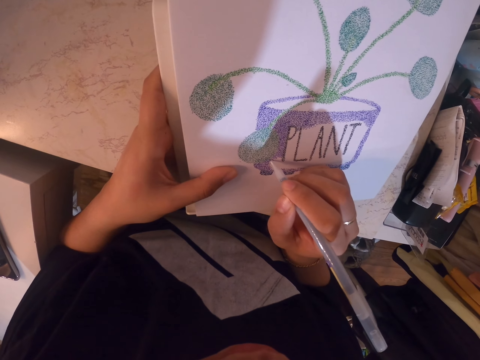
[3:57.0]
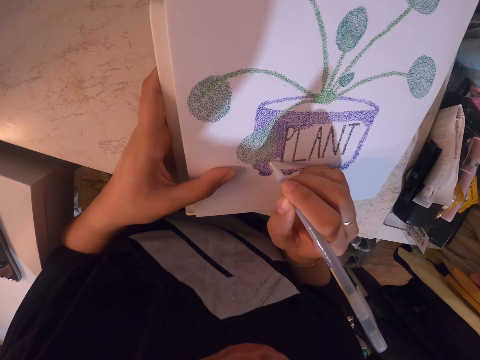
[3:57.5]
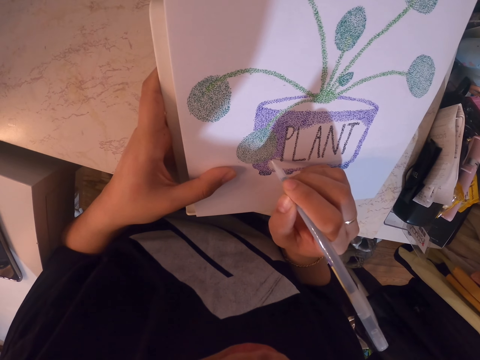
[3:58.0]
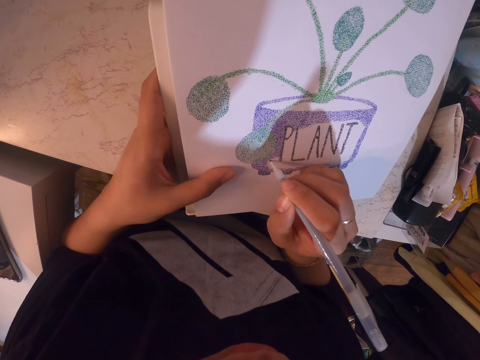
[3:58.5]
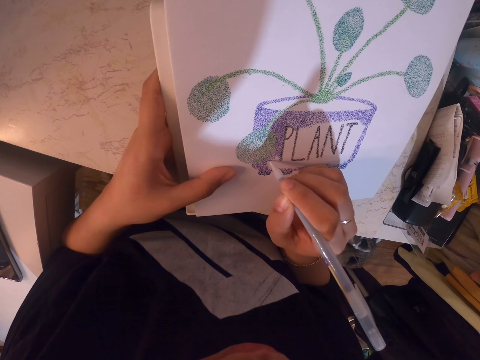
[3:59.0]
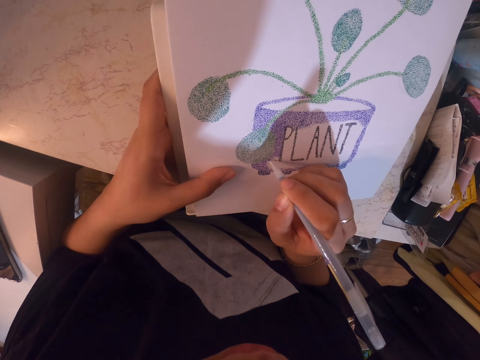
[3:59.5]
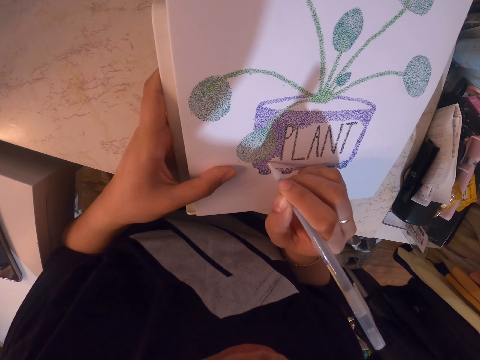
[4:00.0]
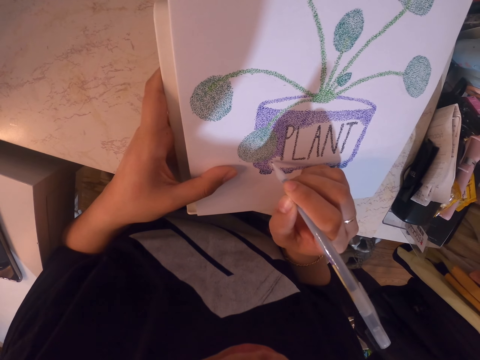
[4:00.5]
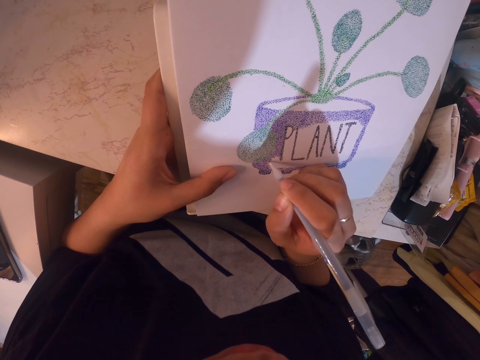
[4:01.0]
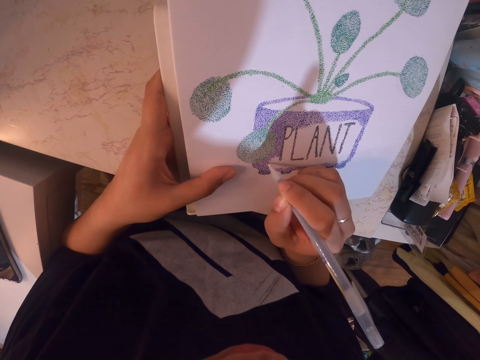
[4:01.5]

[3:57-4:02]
The camera wearer draws on the book with the pen.

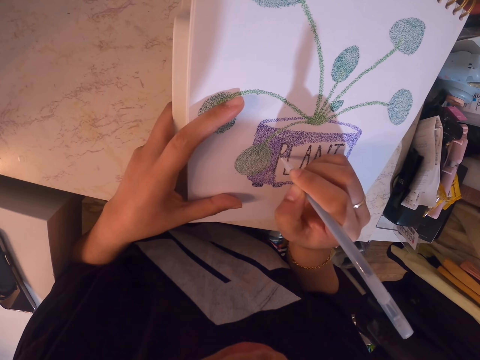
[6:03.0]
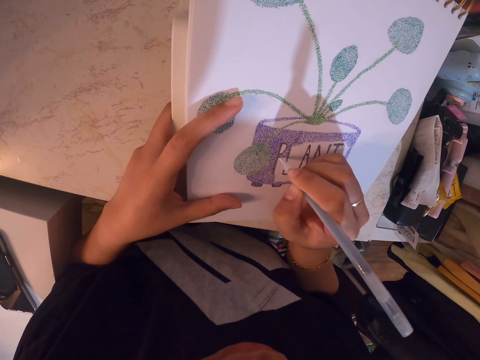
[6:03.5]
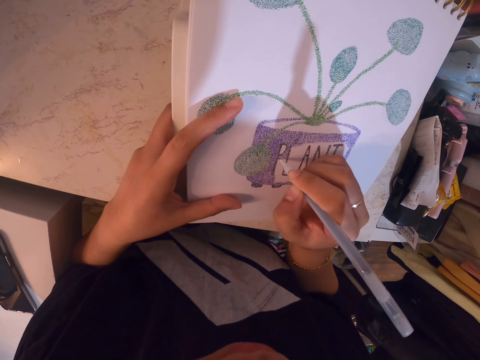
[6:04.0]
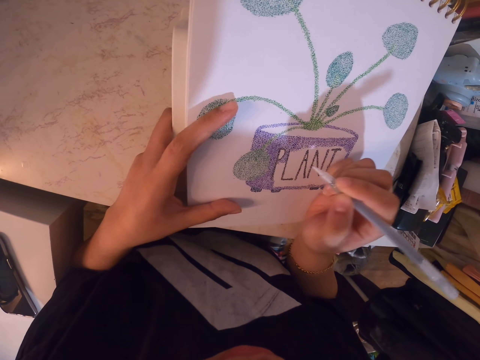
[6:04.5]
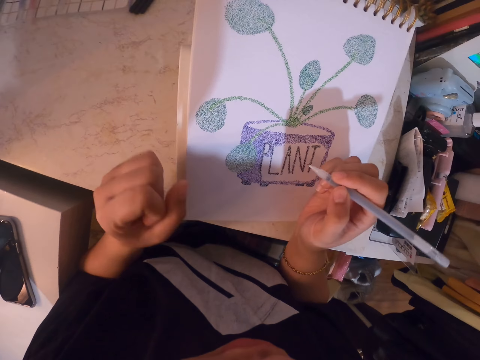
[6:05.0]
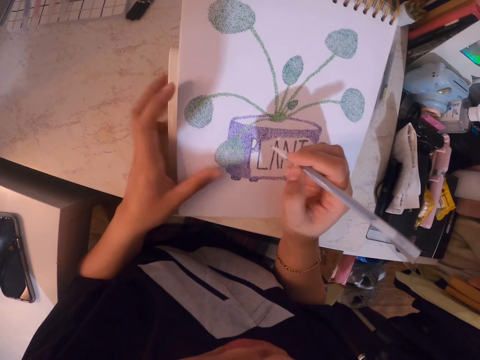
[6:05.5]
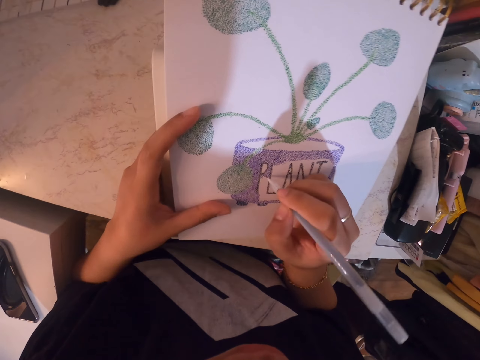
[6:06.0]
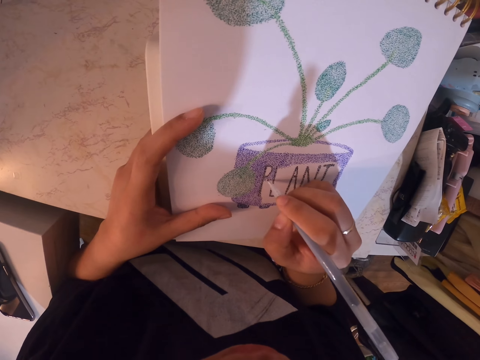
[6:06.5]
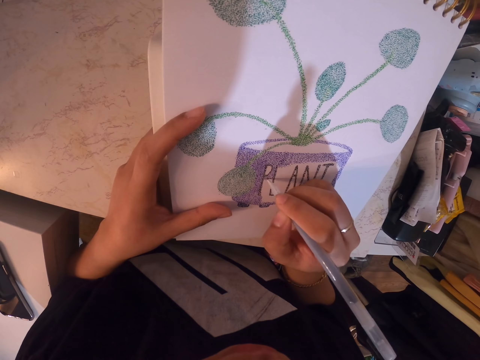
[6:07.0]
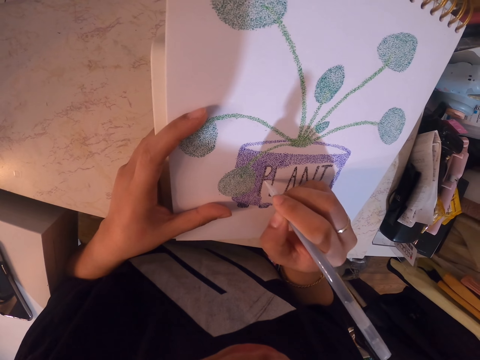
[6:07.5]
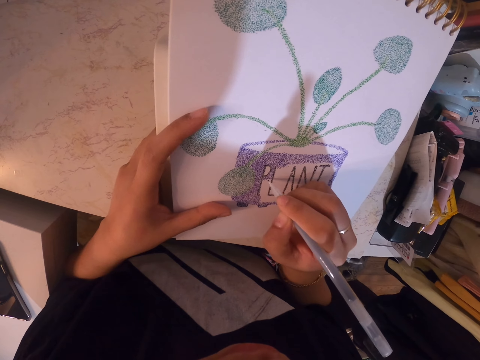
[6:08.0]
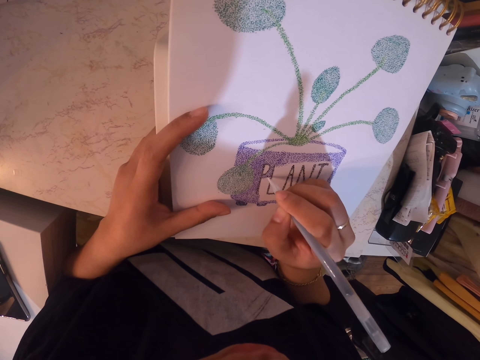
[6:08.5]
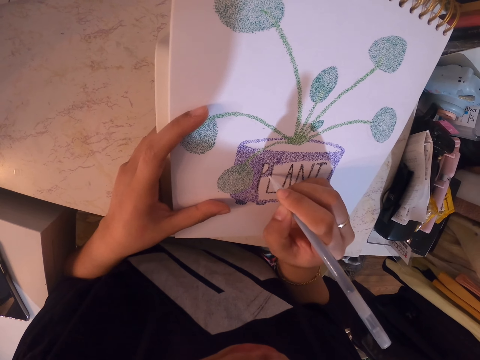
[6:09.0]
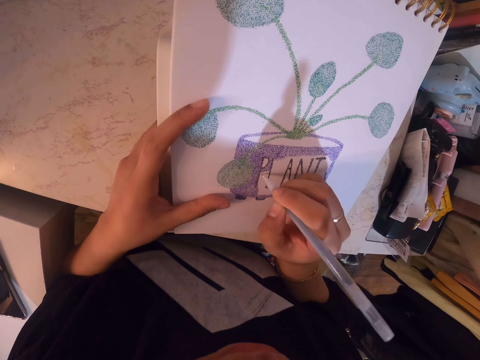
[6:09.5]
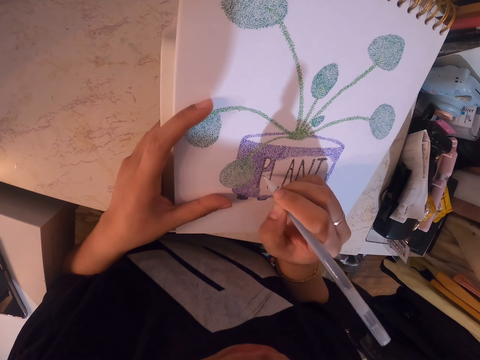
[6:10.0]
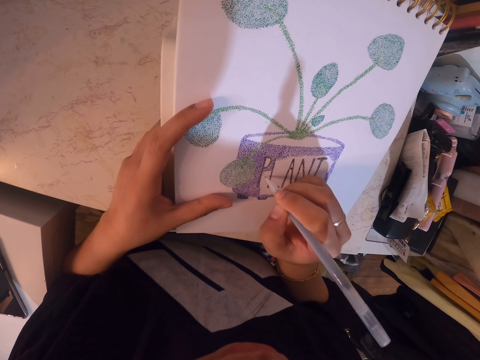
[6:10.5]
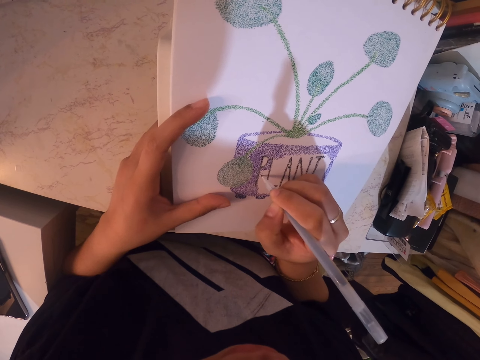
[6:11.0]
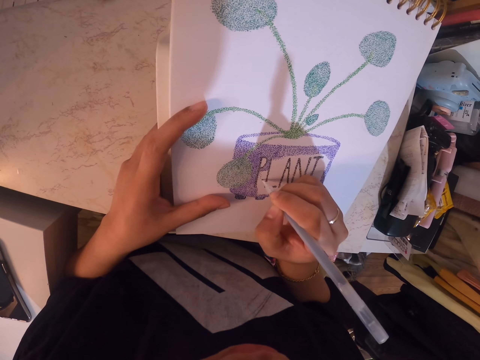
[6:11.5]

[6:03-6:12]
The camera wearer folds her hand into a fist. She stretches her hand. She holds the book with her left hand. She draws on the book with the color pen.

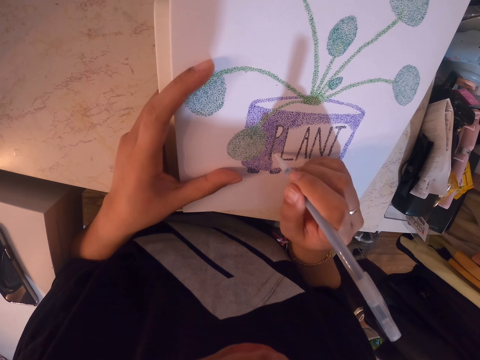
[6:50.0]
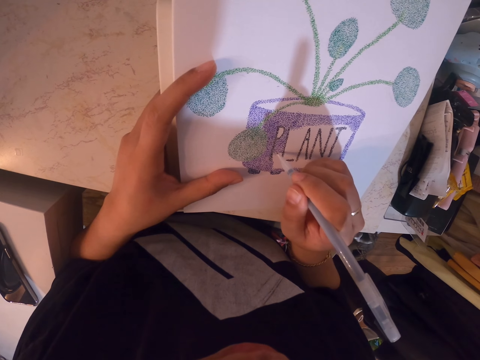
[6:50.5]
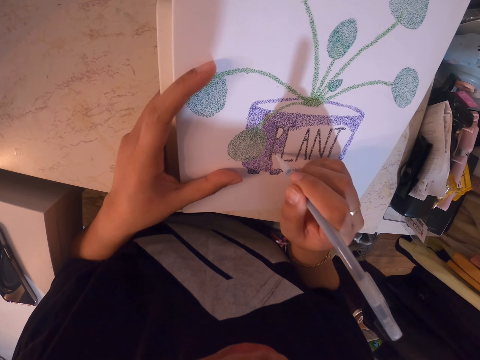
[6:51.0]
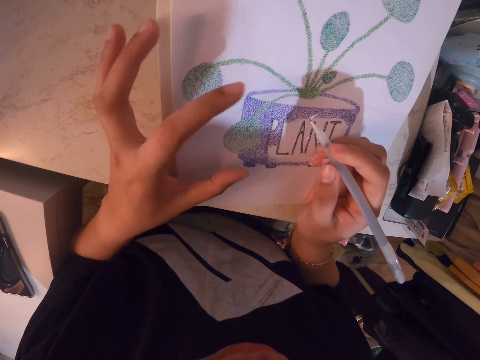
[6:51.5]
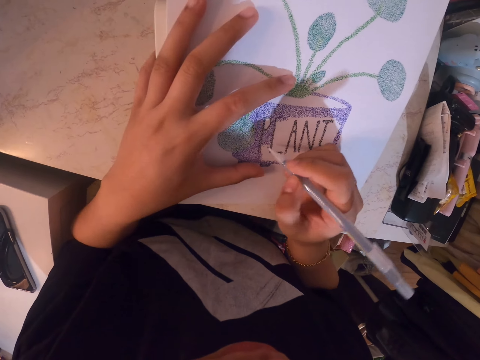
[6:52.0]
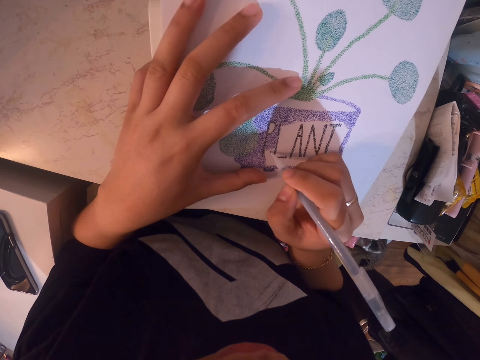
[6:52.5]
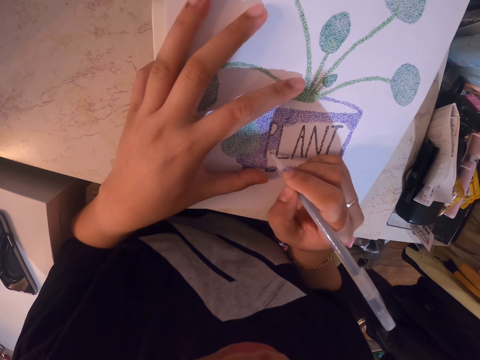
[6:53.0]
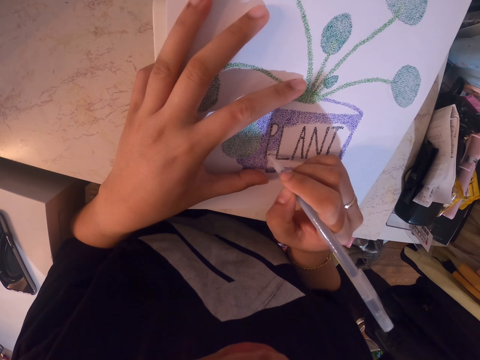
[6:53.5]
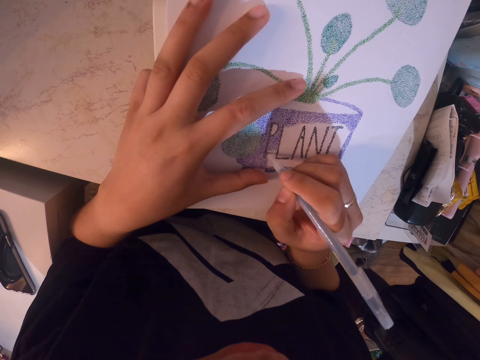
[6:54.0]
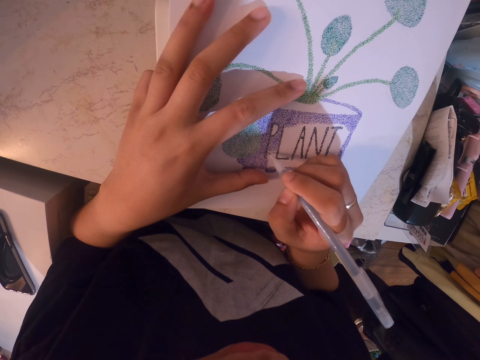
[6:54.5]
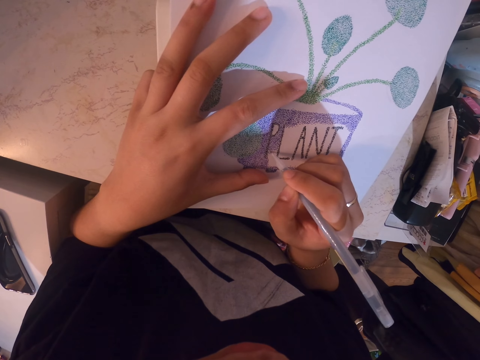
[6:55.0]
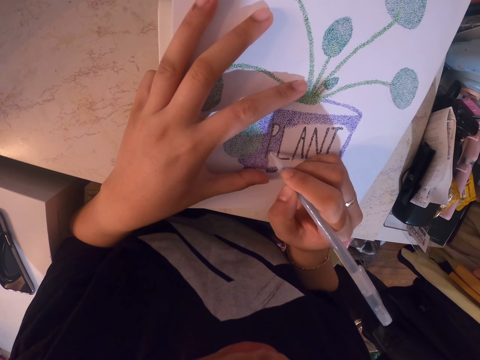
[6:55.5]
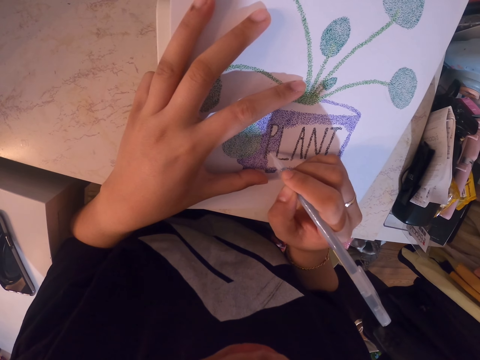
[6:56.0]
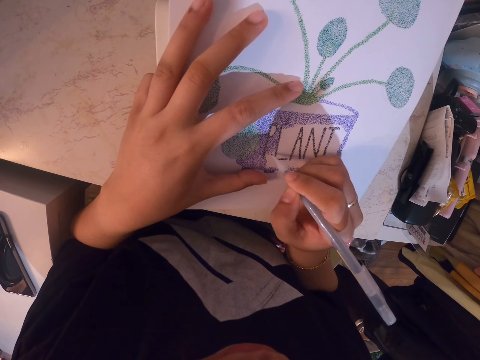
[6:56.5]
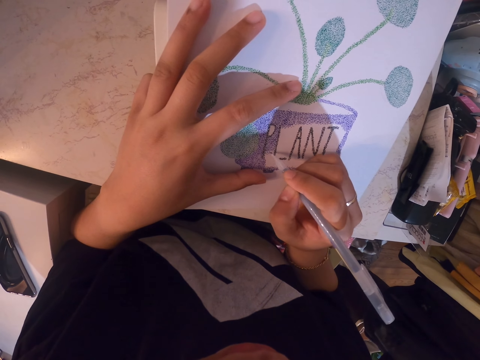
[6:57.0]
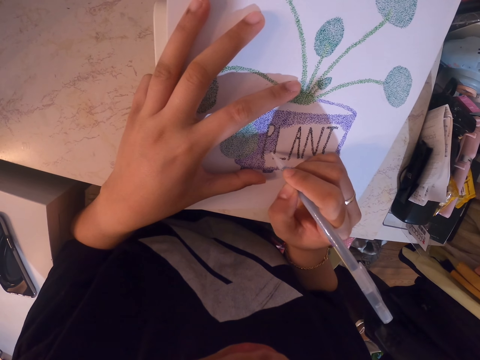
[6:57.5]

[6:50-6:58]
The camera wearer holds the book with her left hand. She draws on the book with the color pen.
